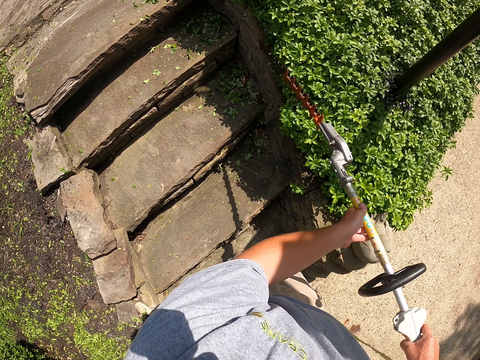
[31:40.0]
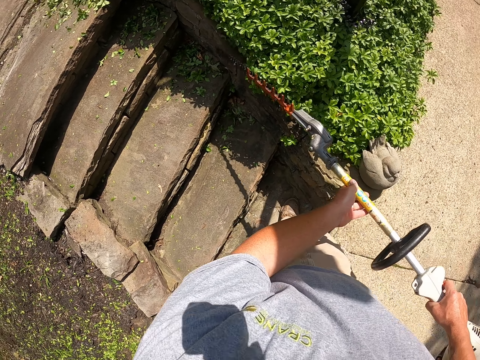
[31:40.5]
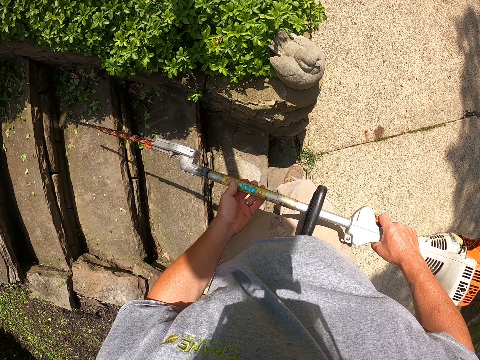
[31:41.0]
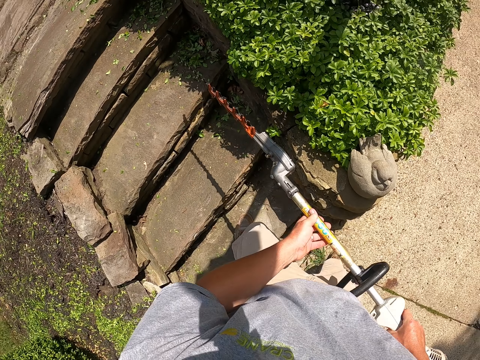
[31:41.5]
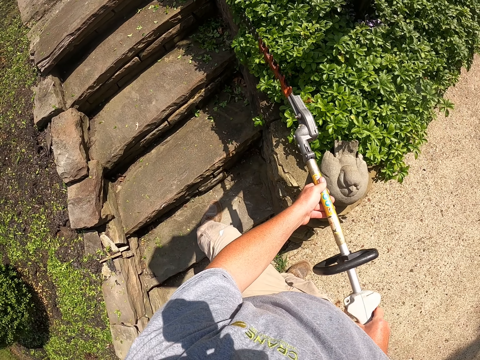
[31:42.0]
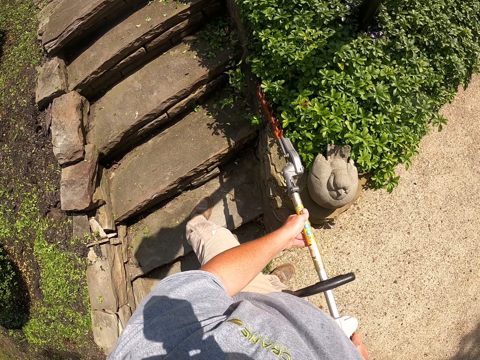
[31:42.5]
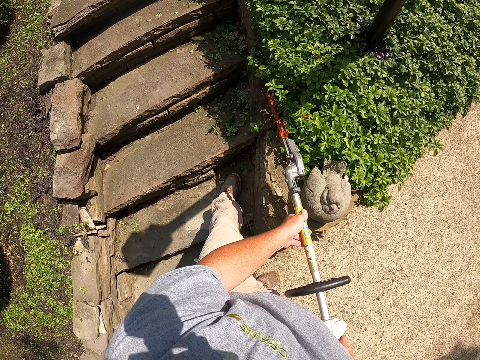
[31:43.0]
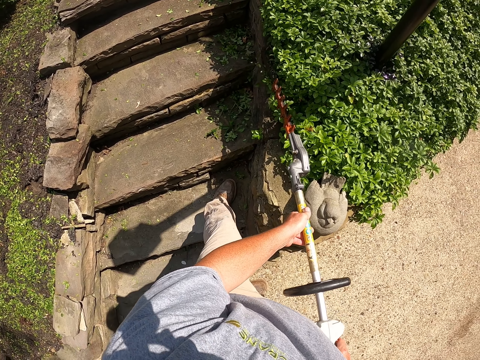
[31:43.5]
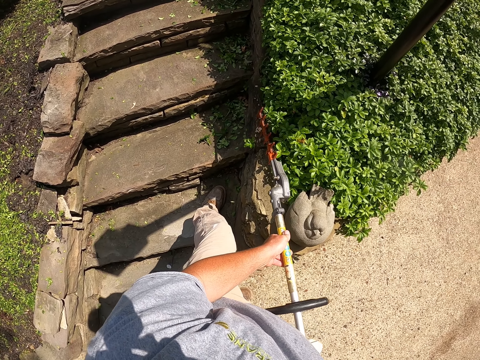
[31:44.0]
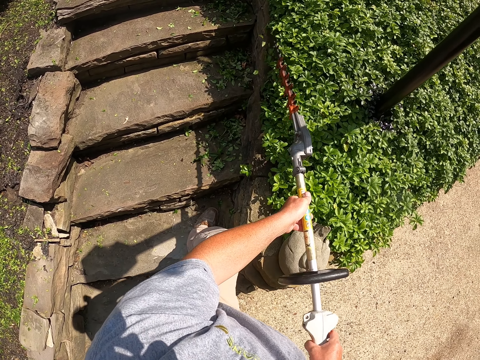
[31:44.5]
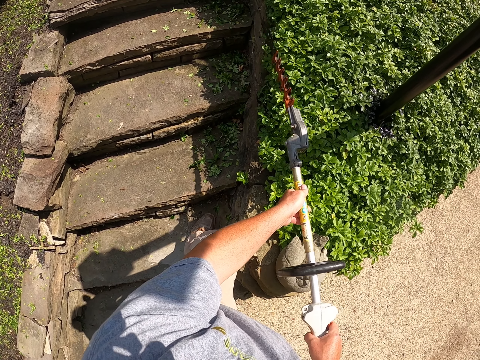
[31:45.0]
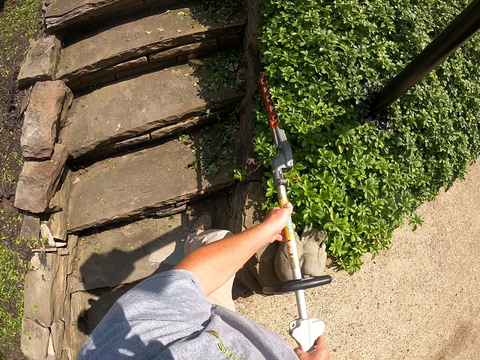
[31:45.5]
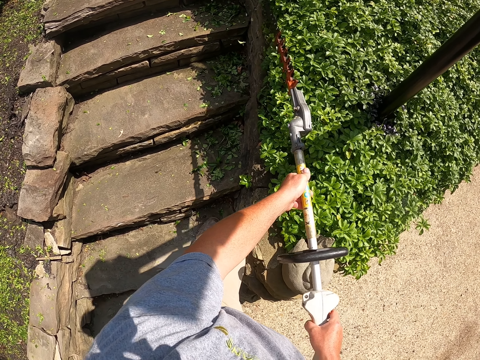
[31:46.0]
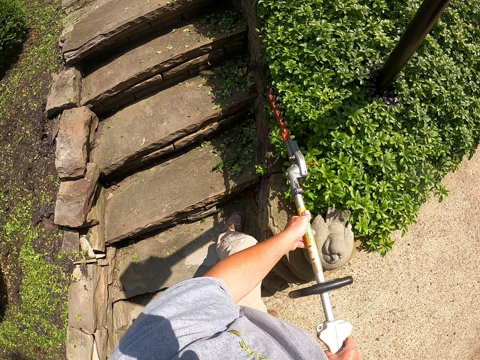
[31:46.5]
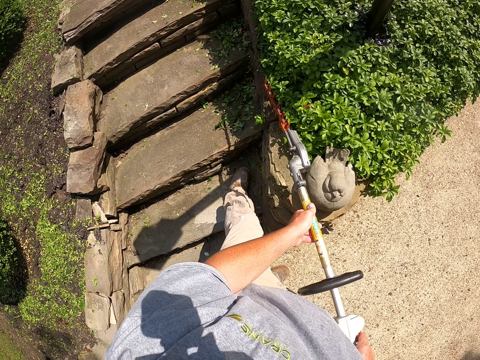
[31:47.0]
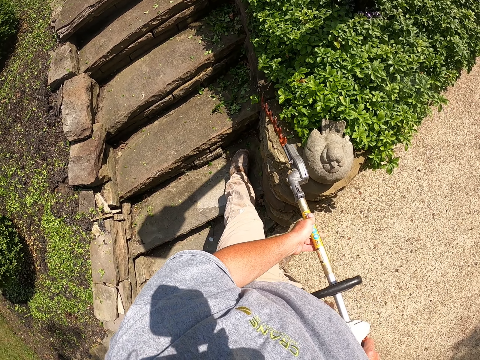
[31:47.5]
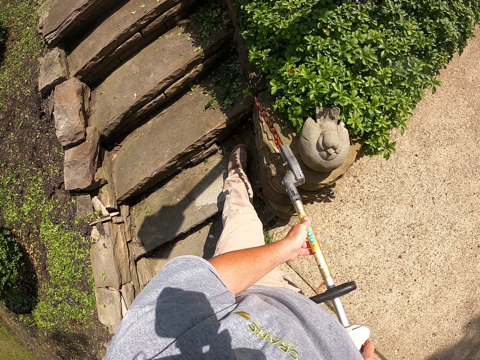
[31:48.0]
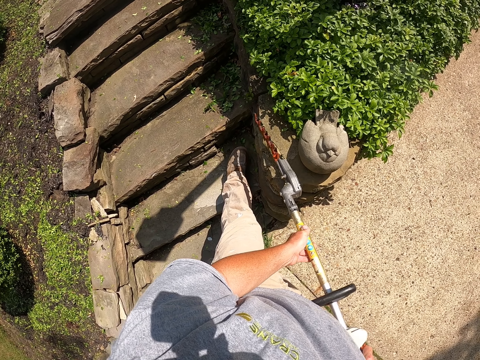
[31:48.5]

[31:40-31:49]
The camera wearer steps backwards. They trim a flower bed with a tree trimmer. They step forward.

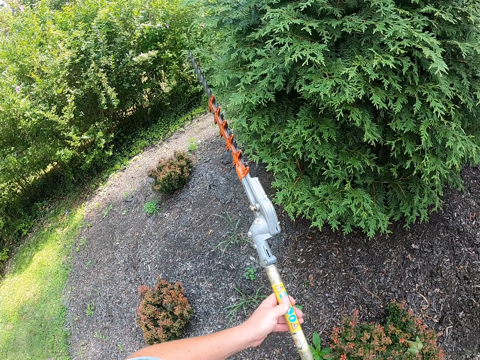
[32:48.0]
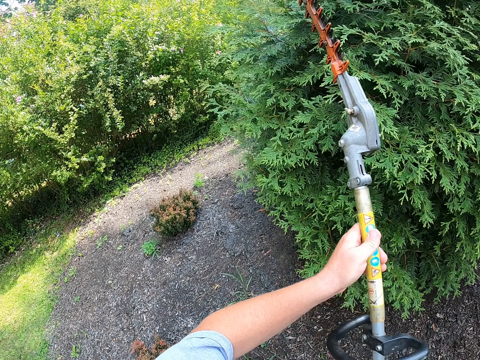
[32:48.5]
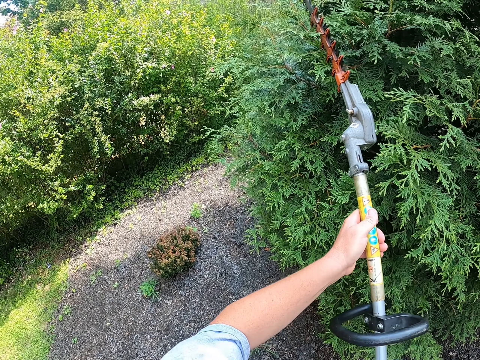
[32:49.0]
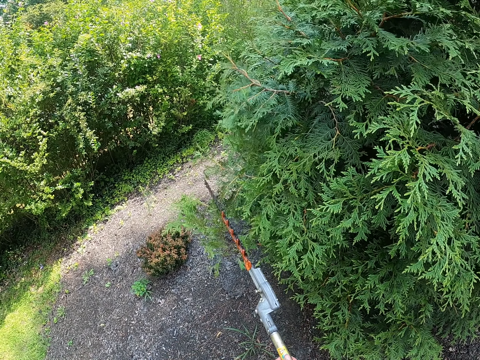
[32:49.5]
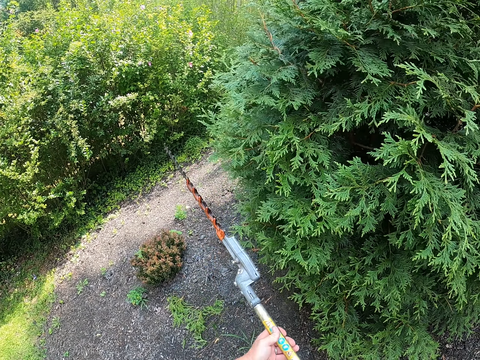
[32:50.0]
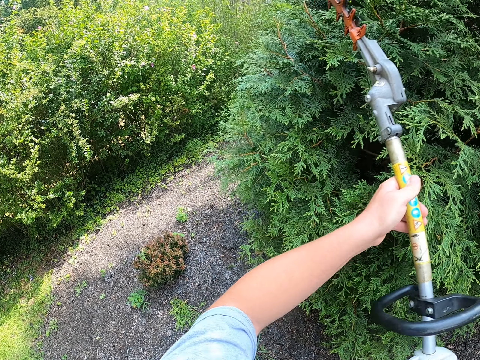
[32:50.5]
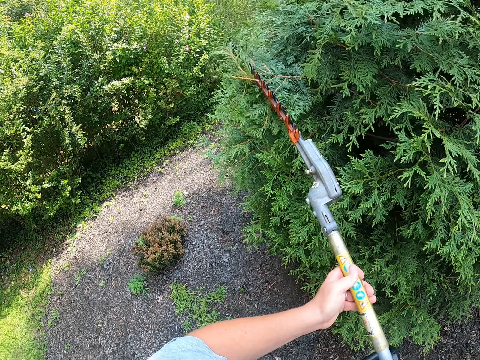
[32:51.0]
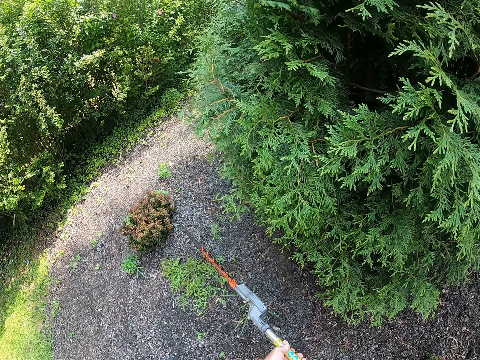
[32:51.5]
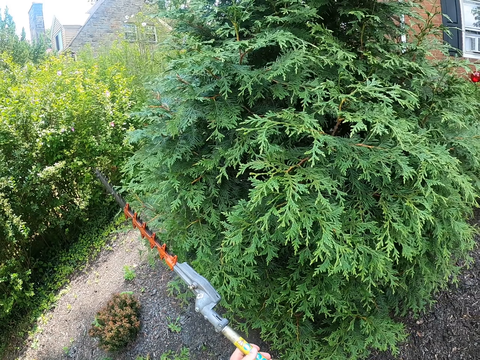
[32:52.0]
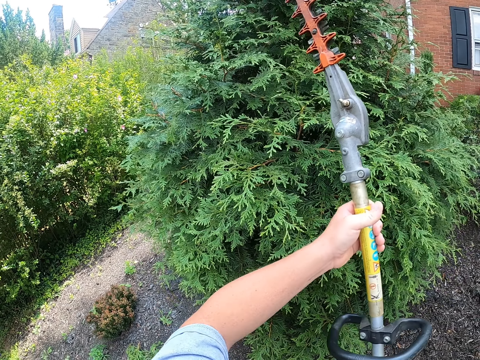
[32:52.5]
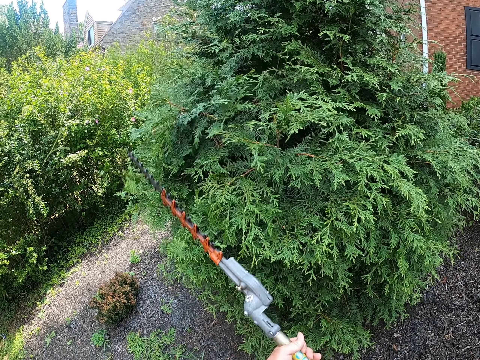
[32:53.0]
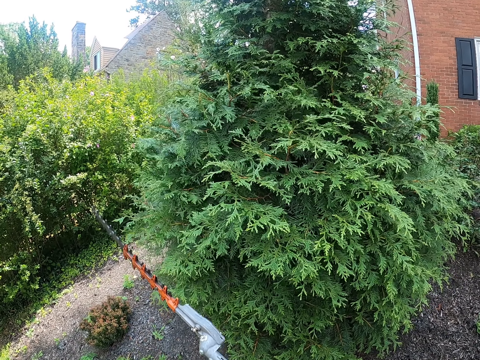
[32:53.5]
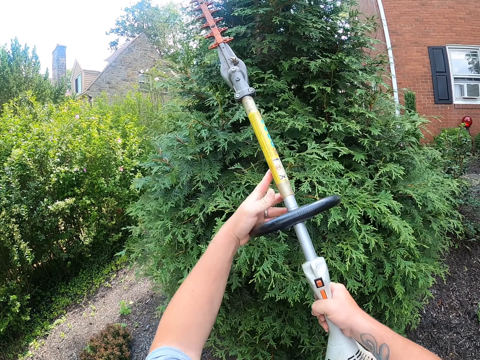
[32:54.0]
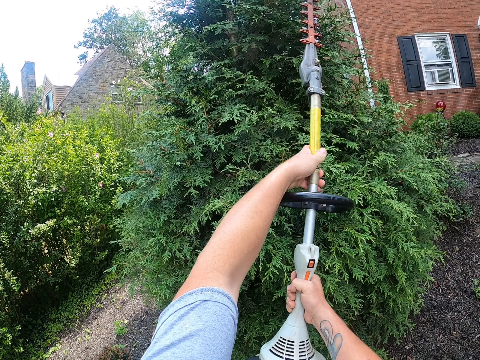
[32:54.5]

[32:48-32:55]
The camera wearer trims the edges of the tree with a hedge trimmer.

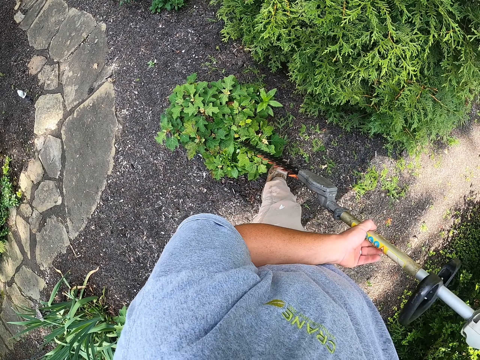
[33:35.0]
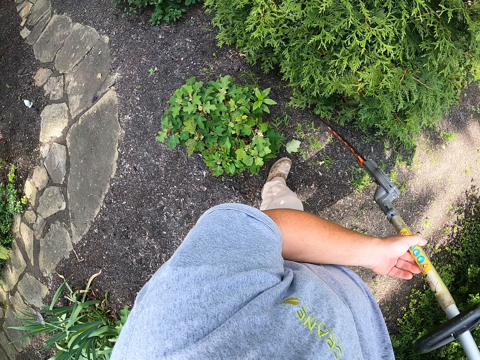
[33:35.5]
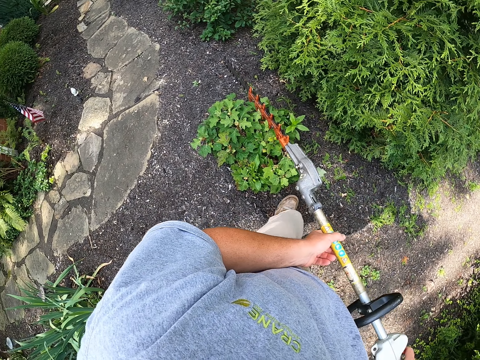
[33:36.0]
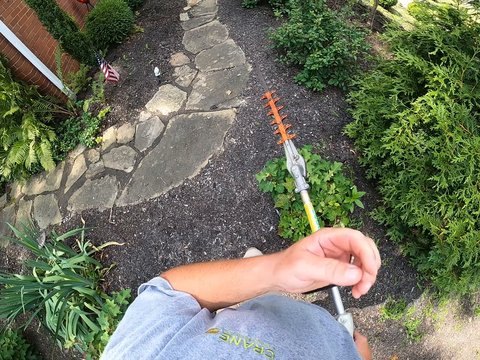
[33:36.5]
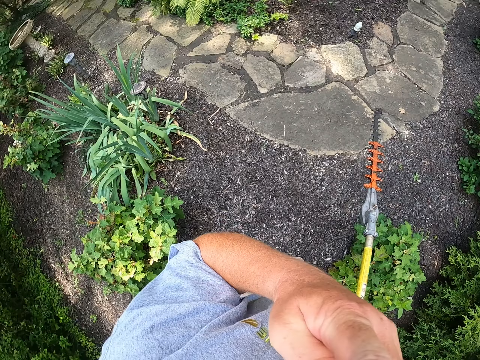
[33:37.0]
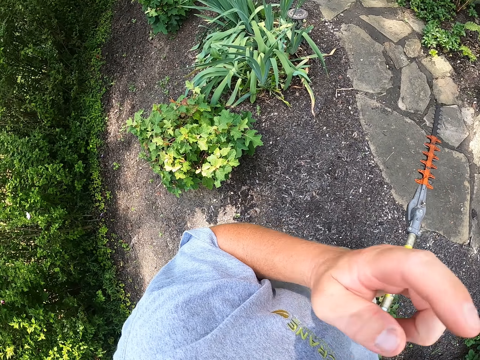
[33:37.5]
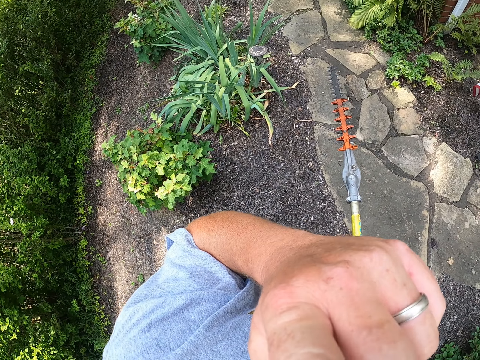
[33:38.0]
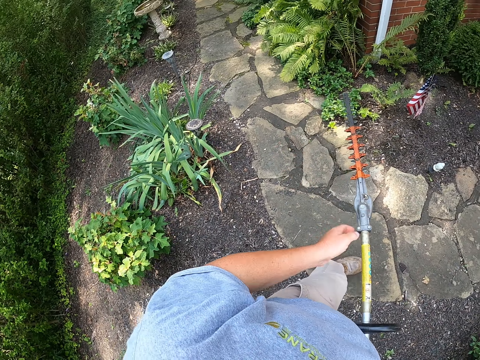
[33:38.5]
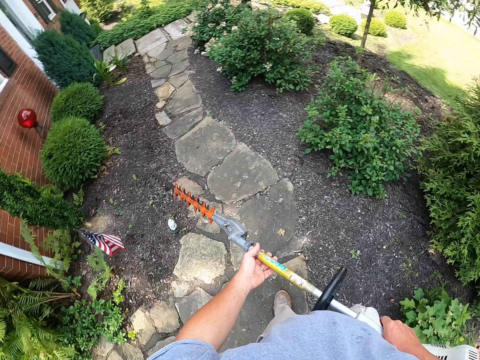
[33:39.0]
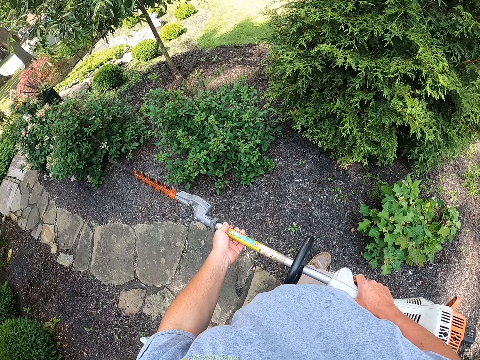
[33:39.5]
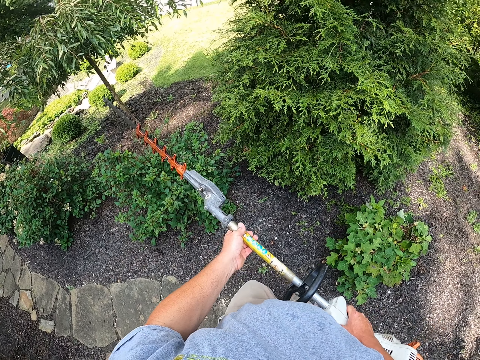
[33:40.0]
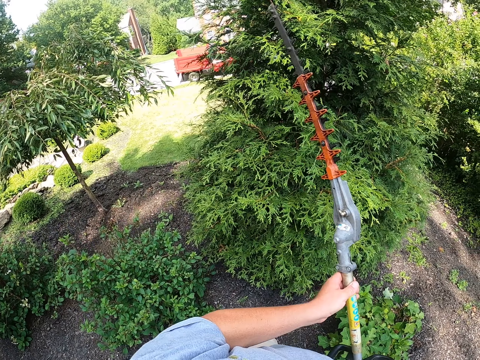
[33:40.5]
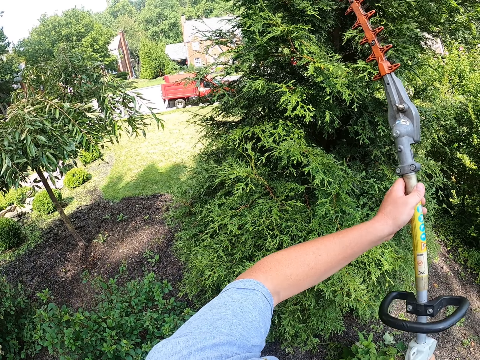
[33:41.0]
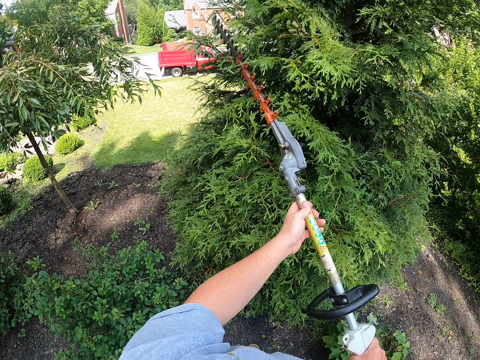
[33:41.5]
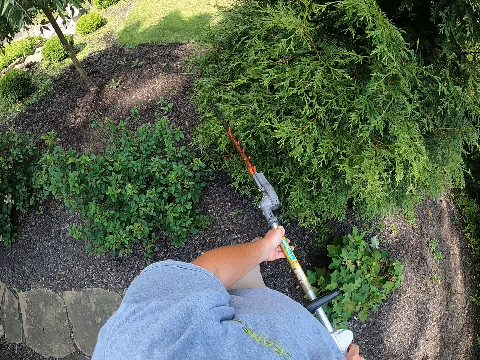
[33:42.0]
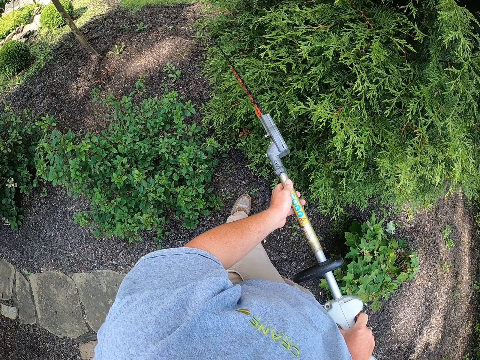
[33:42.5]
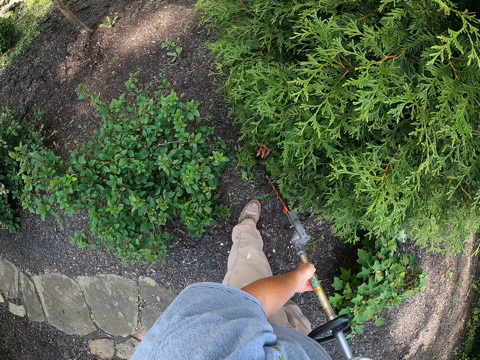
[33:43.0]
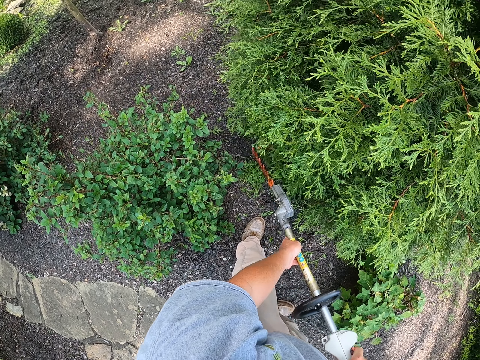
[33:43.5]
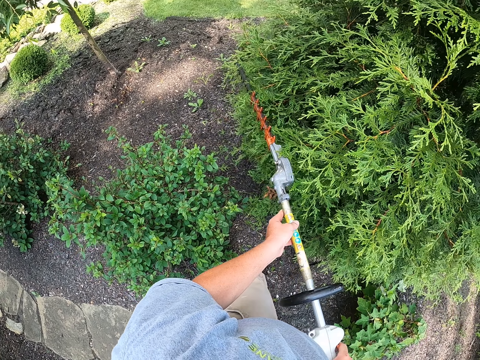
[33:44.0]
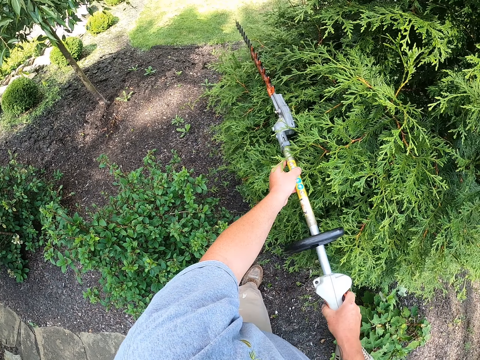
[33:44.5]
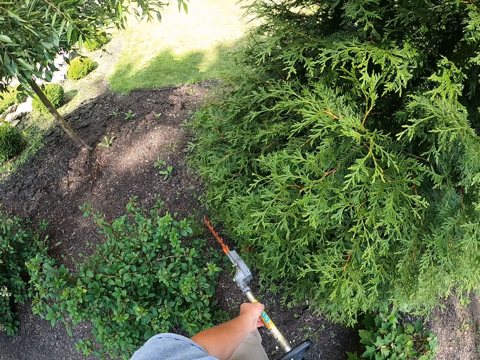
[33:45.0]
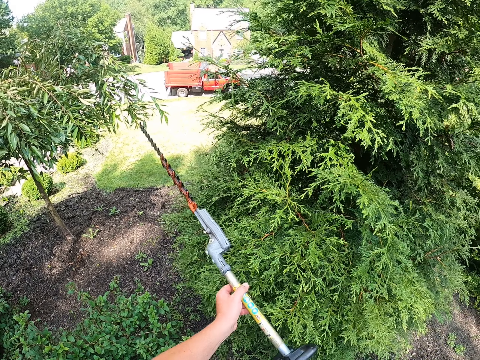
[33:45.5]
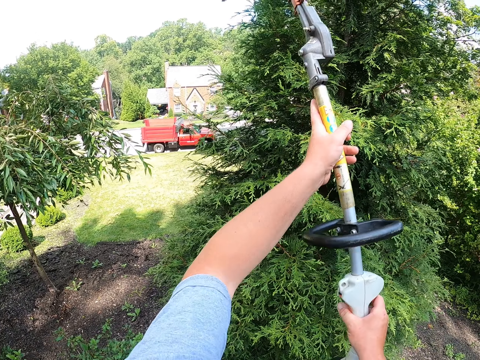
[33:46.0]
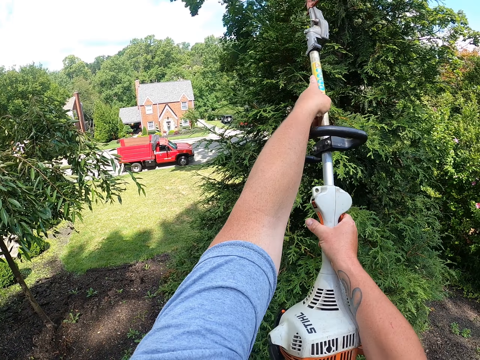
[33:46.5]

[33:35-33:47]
The camera wearer wipes his face with his finger. He trims the edges of a tree with a hedge trimmer.
